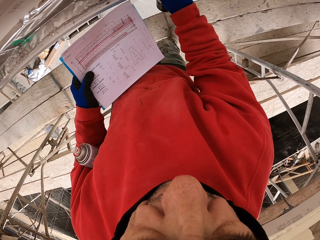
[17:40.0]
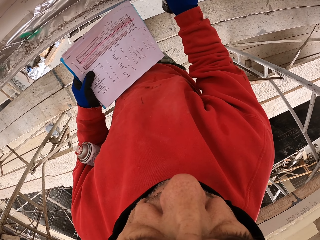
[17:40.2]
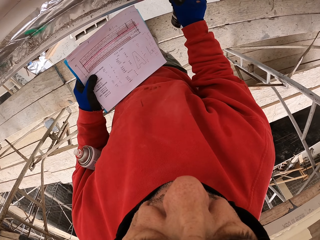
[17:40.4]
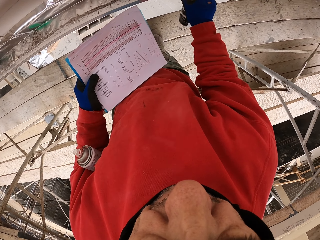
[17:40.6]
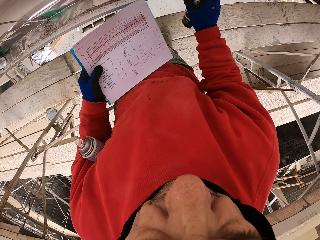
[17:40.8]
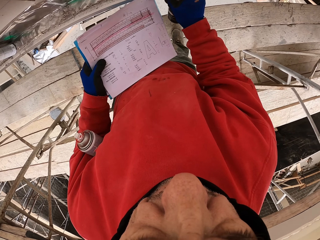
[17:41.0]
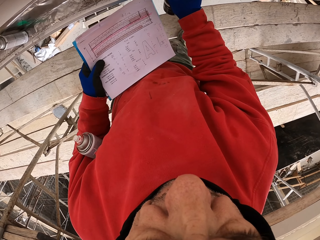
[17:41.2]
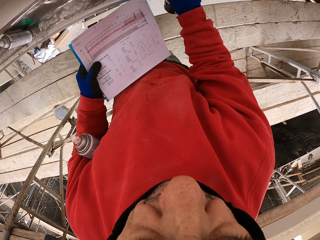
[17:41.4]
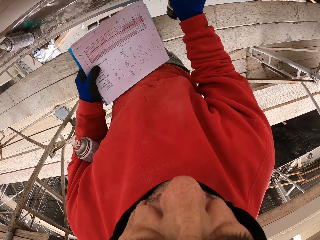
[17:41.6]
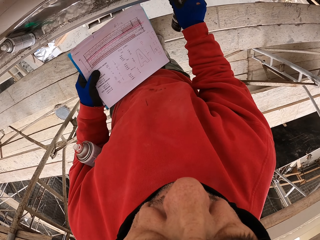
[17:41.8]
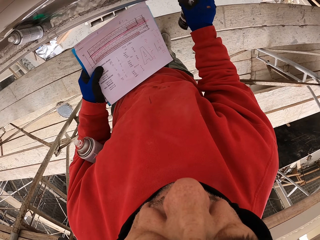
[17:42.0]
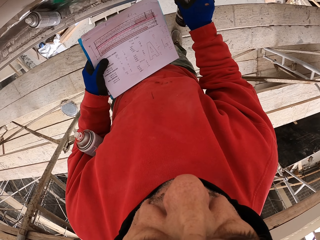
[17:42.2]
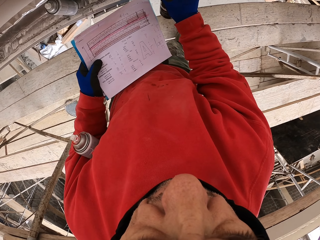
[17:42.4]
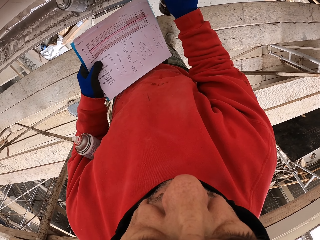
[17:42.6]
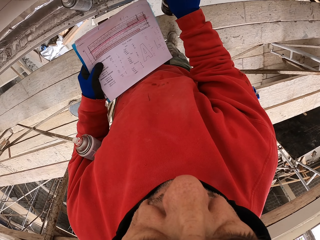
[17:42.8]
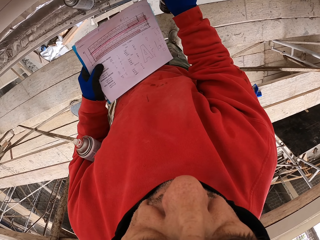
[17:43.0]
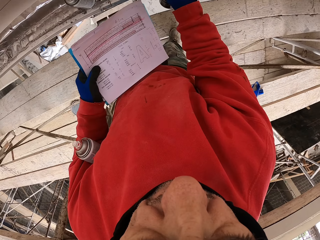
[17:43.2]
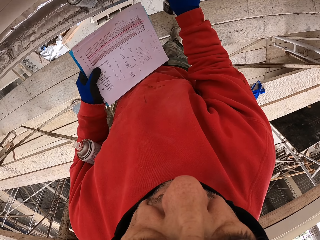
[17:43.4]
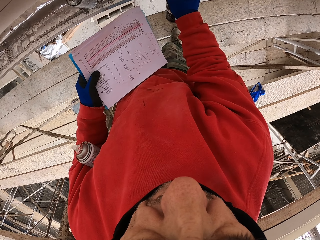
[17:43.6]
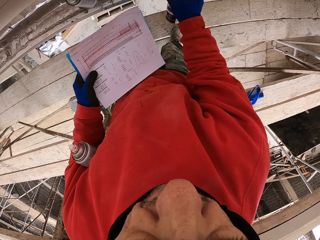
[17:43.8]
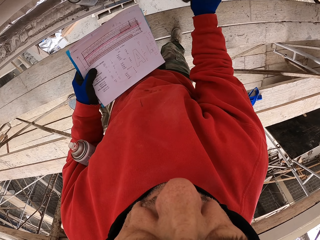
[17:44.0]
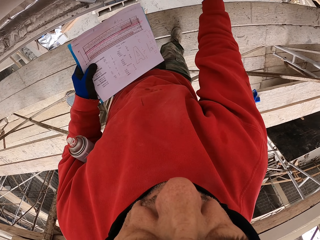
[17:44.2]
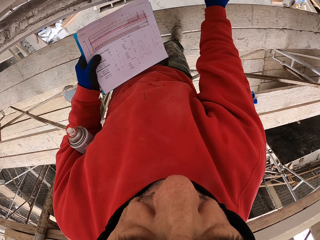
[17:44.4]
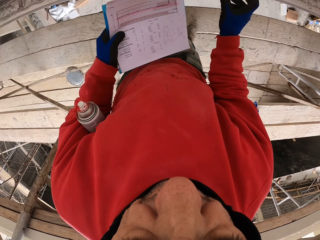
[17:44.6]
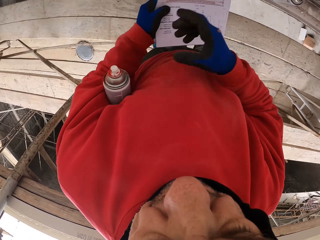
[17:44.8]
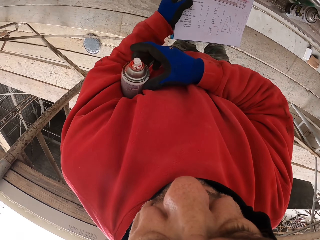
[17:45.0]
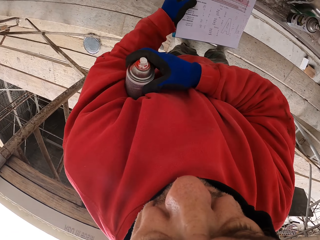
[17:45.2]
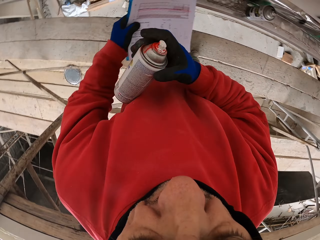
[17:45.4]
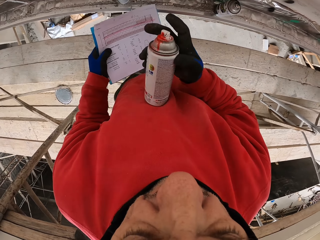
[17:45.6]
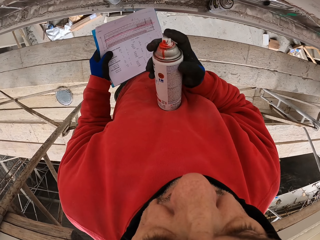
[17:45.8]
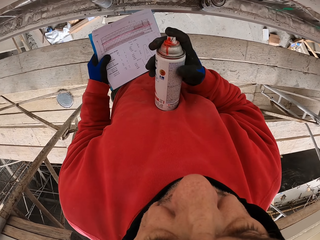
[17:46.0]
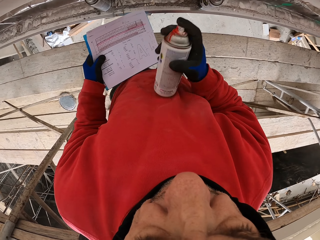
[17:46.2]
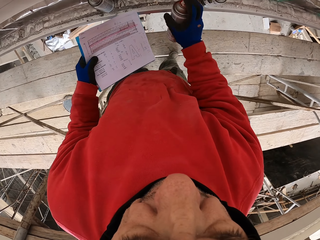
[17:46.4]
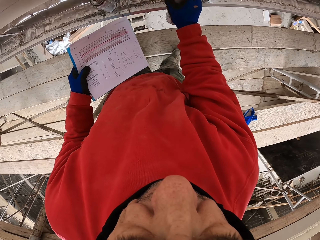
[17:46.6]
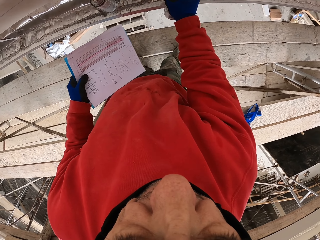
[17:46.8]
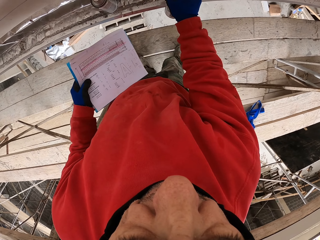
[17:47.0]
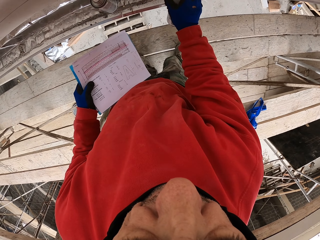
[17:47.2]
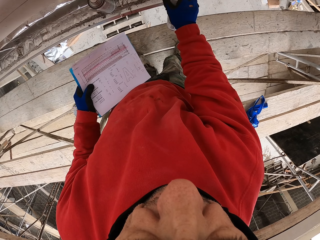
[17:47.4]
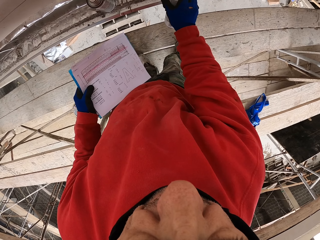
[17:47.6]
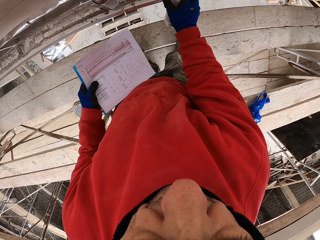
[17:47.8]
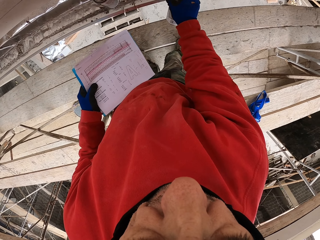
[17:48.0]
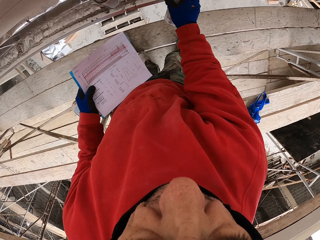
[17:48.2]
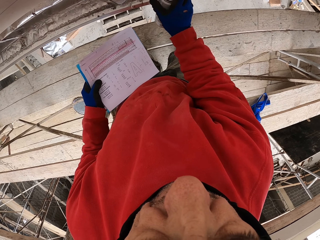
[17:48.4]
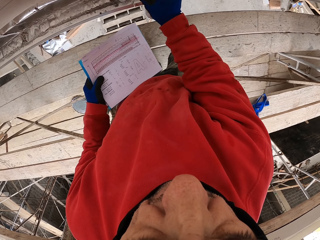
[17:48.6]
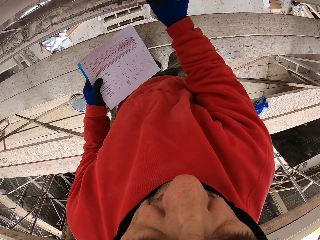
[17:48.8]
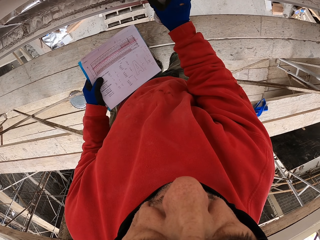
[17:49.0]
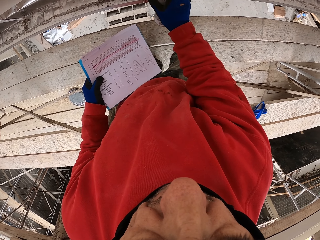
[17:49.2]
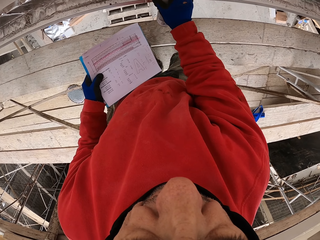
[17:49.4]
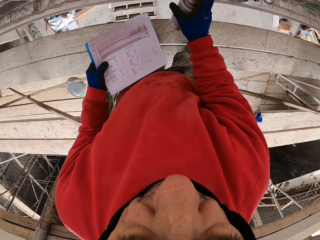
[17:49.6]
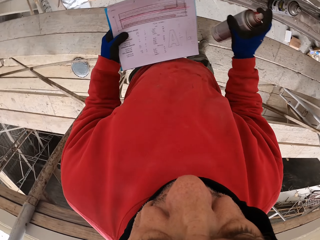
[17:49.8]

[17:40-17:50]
The camera wearer puts the can on the shelf. He takes the can from under his armpit. He sprays marks on the wall.

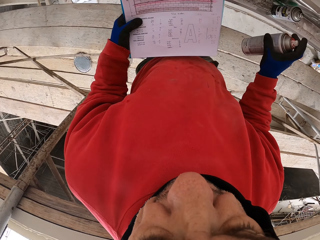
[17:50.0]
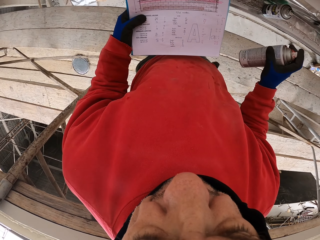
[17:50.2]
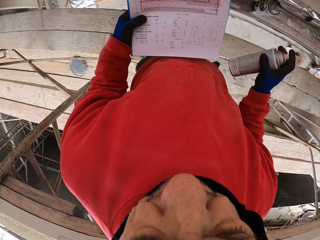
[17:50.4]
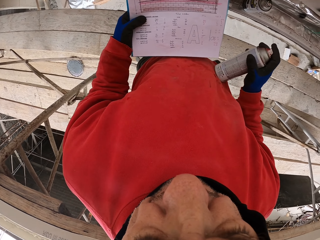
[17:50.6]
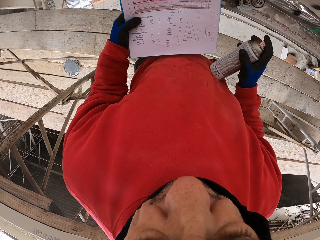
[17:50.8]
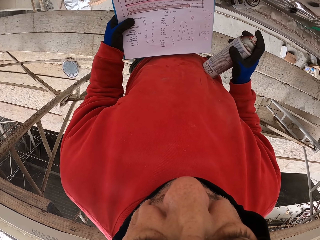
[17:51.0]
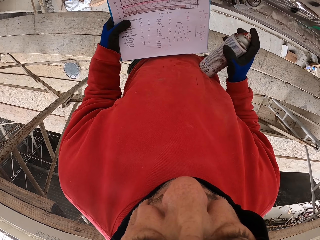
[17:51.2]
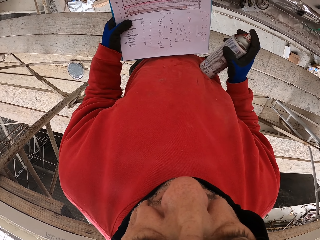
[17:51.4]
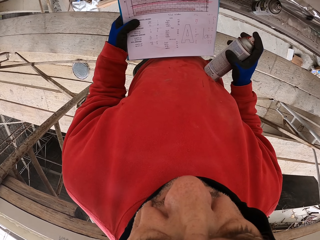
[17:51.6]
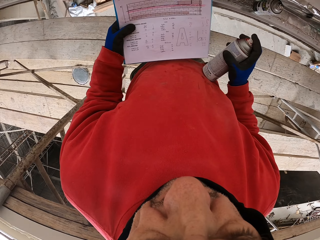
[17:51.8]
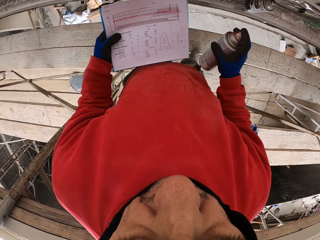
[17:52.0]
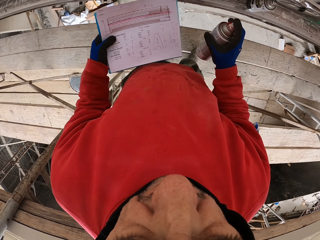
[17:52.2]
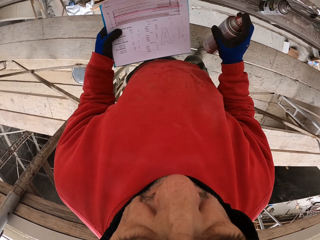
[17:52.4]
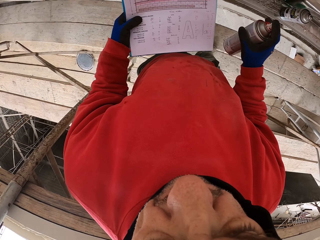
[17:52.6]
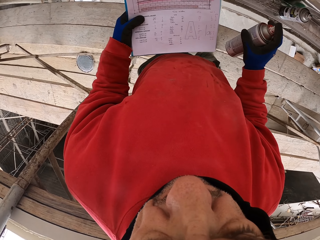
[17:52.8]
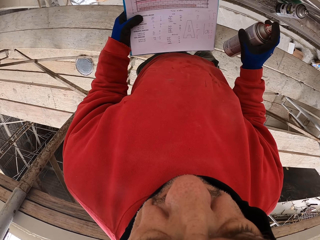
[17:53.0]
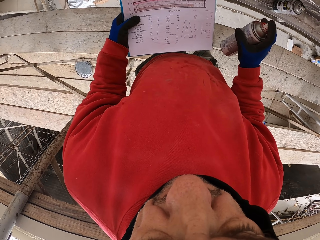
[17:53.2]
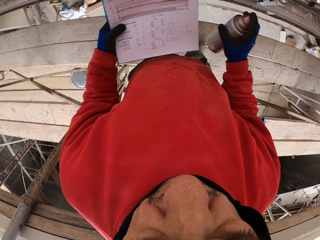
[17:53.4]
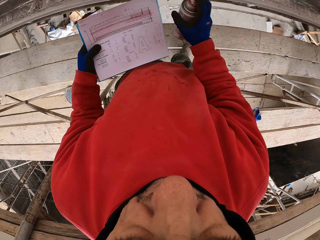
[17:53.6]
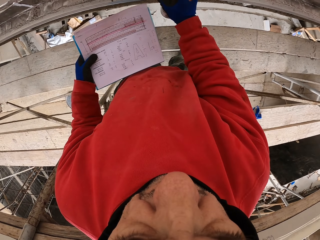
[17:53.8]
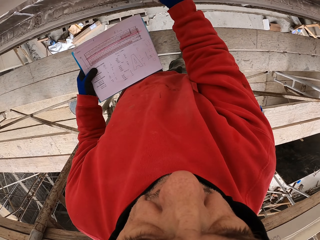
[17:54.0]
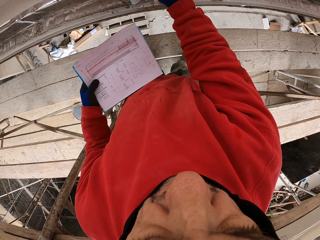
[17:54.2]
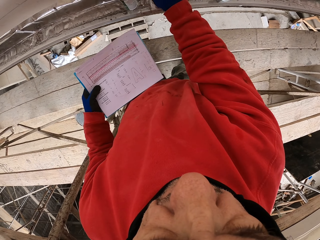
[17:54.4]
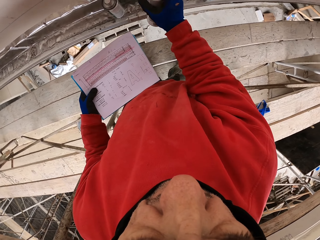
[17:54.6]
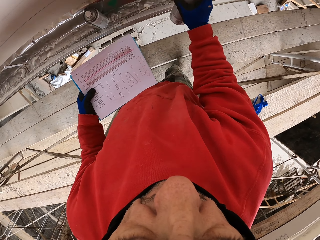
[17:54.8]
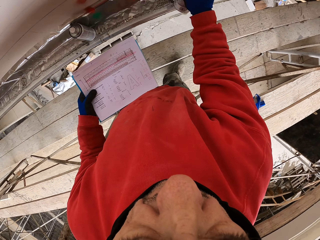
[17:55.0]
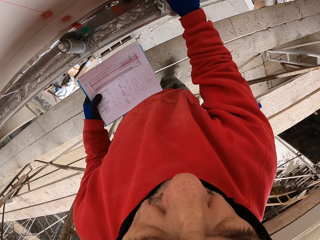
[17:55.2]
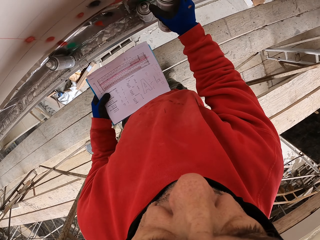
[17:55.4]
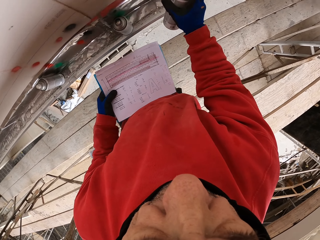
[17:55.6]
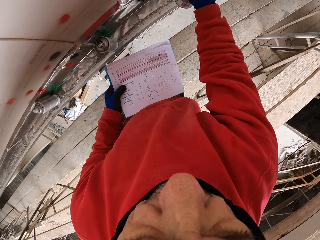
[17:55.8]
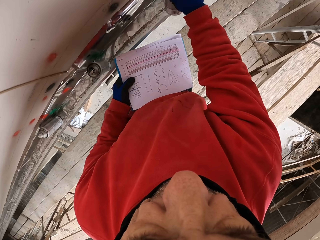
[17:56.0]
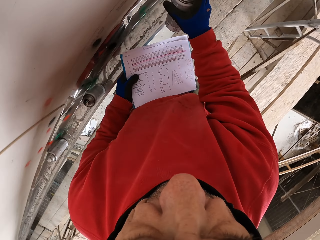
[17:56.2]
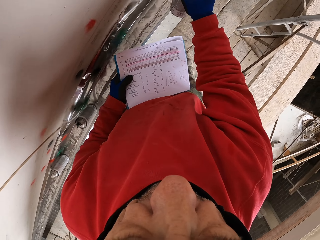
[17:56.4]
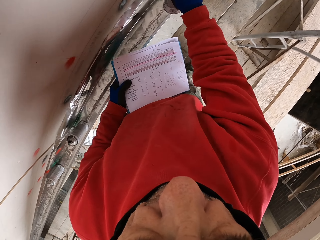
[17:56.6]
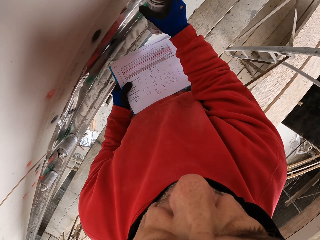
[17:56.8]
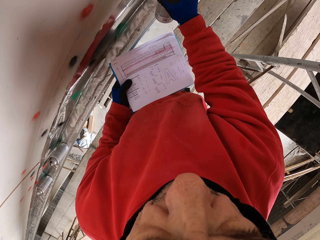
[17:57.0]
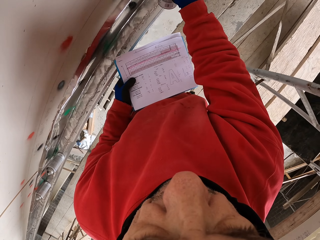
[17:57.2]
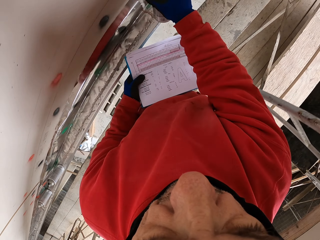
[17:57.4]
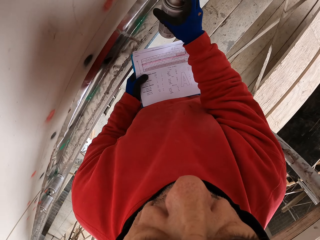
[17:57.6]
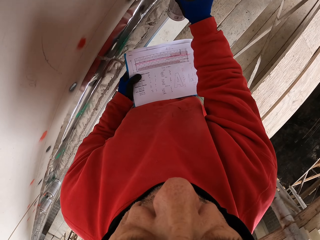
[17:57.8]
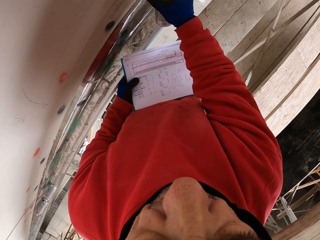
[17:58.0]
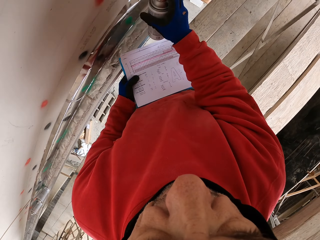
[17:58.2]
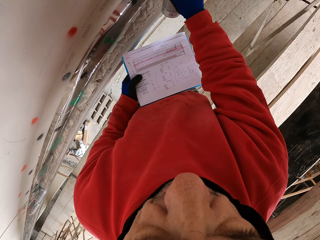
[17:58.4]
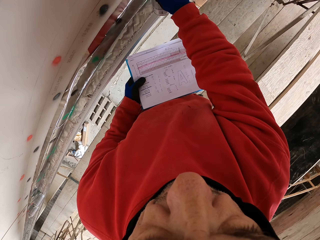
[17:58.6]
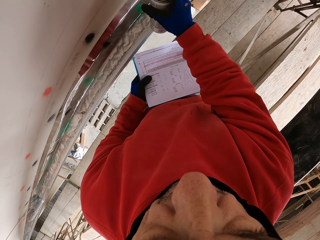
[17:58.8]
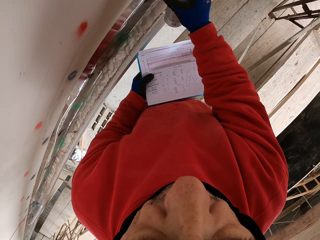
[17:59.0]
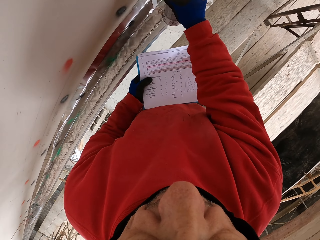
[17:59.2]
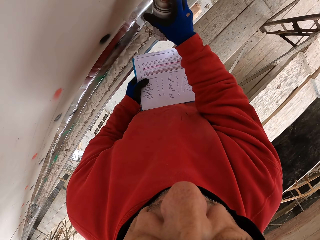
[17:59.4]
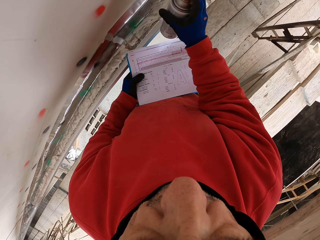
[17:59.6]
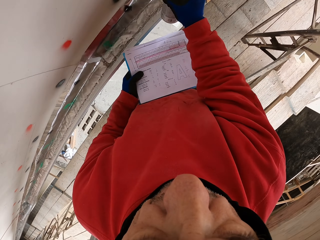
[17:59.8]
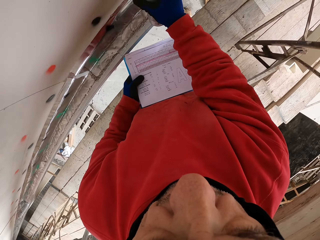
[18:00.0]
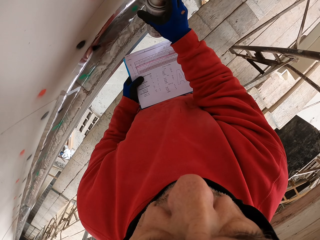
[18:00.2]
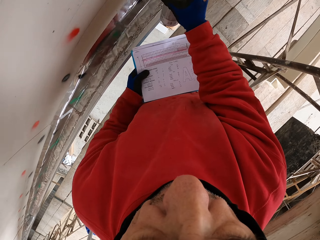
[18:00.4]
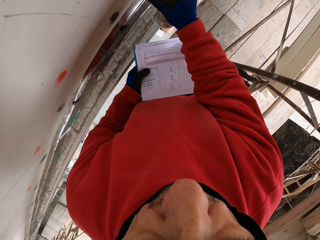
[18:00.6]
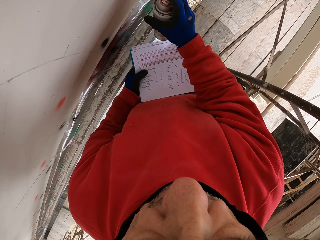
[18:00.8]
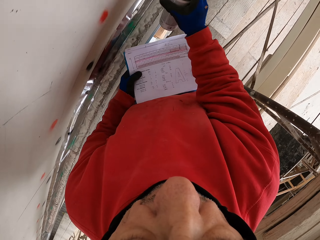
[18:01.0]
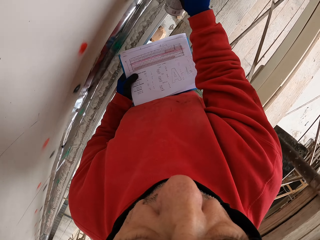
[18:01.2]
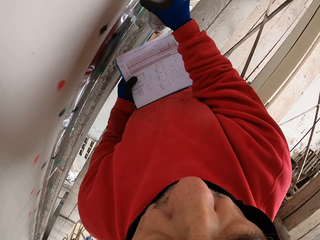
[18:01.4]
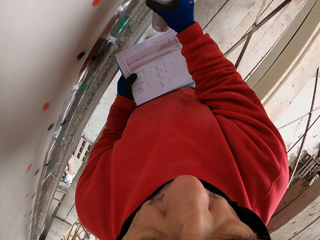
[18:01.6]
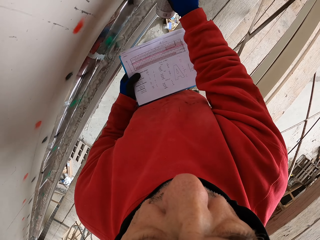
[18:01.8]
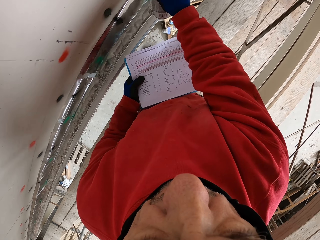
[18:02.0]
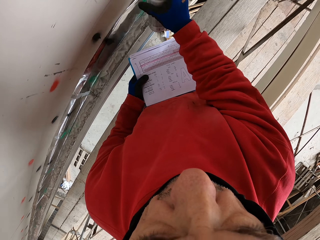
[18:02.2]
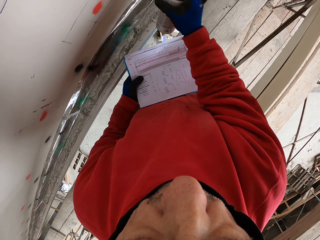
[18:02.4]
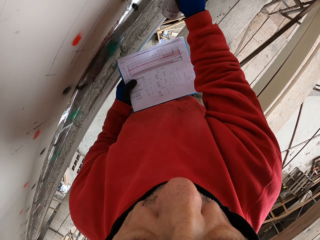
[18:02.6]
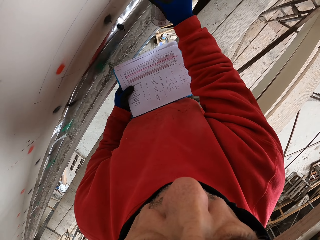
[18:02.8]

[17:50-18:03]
The camera wearer reads the instructions on the paper. They spray marks on the wall and walk.
